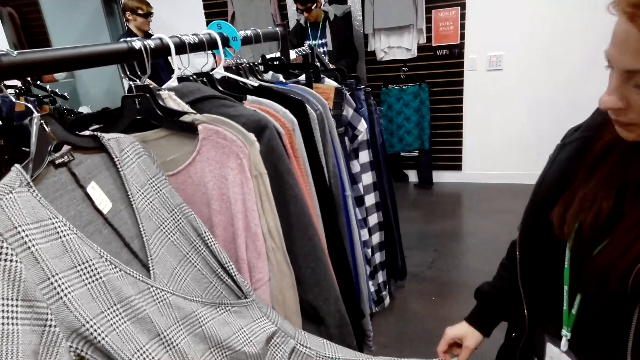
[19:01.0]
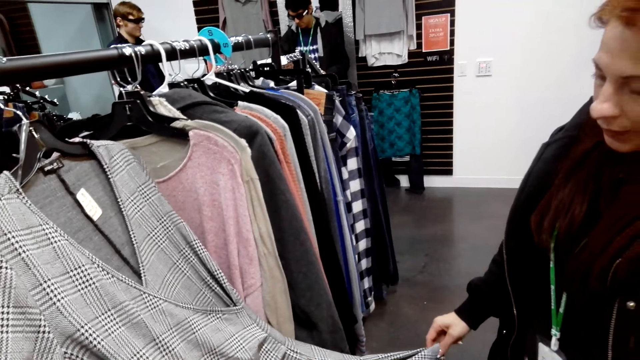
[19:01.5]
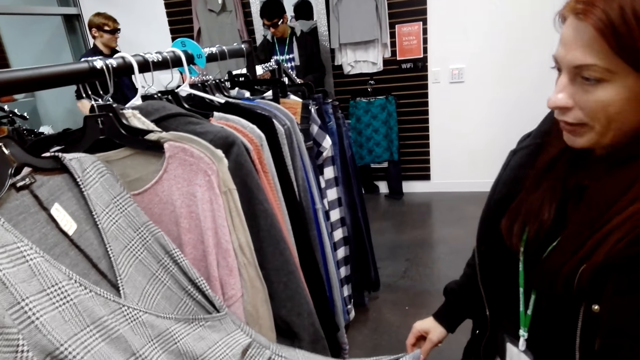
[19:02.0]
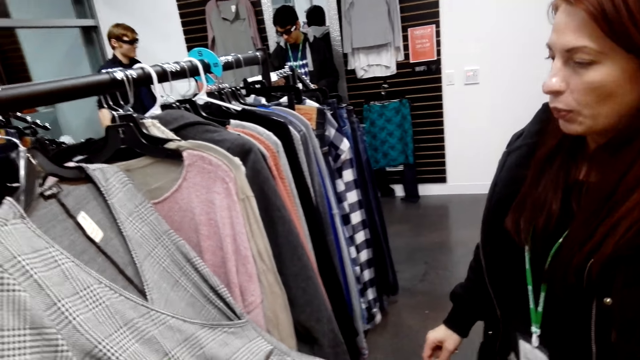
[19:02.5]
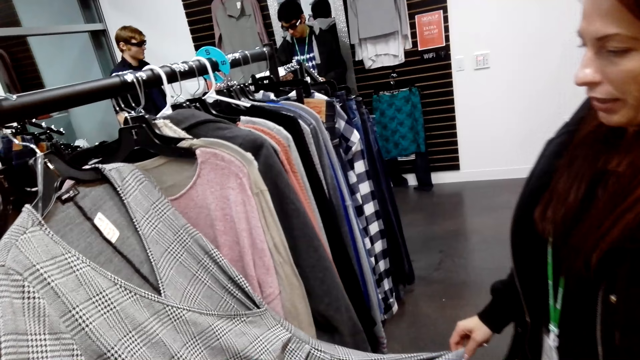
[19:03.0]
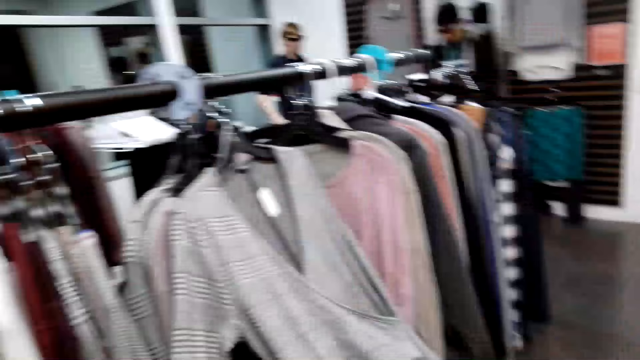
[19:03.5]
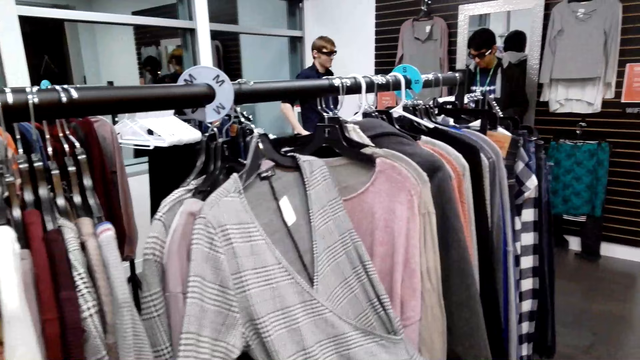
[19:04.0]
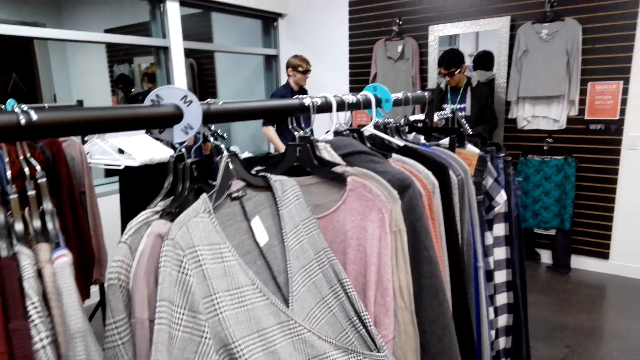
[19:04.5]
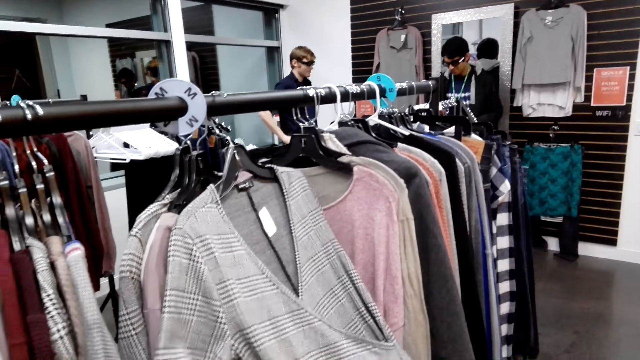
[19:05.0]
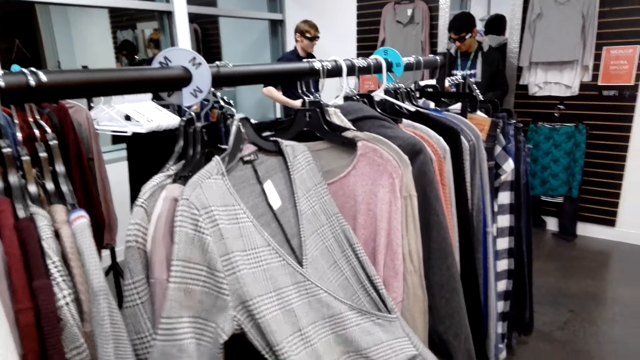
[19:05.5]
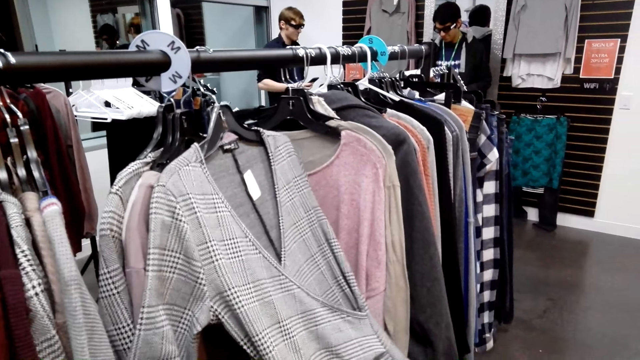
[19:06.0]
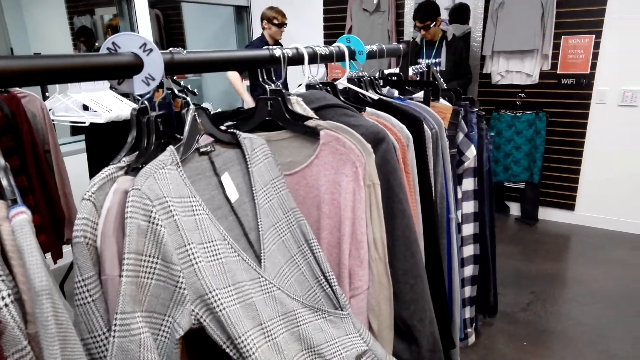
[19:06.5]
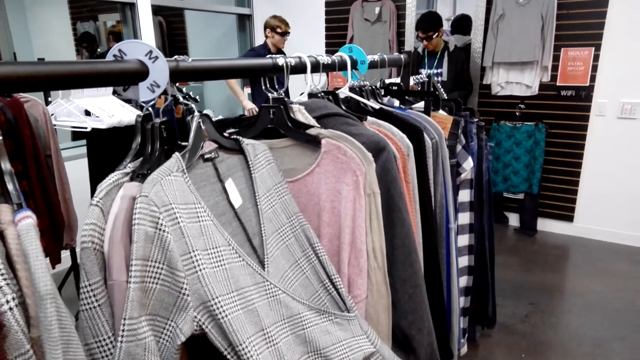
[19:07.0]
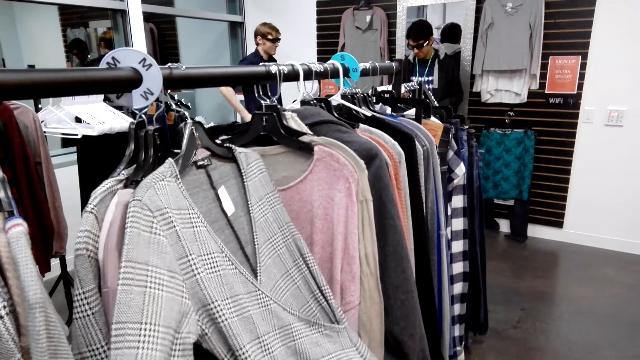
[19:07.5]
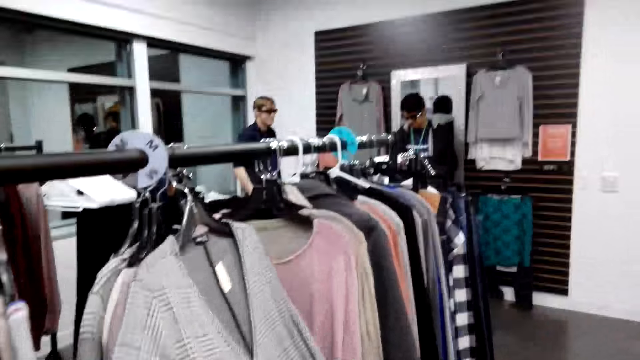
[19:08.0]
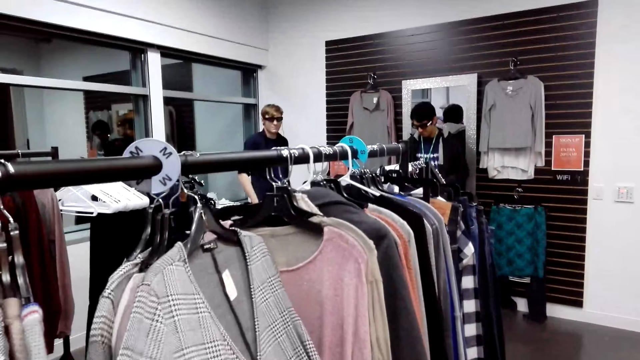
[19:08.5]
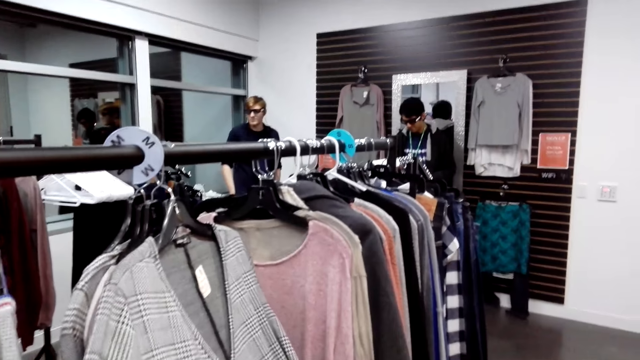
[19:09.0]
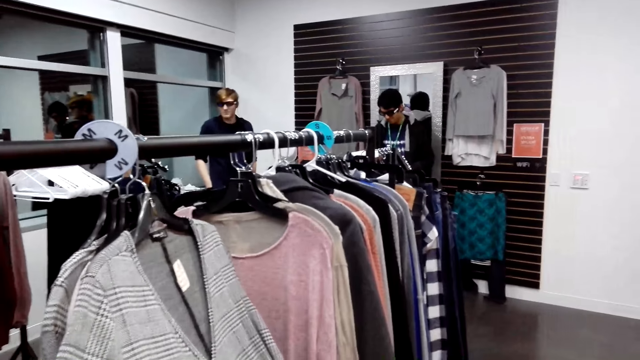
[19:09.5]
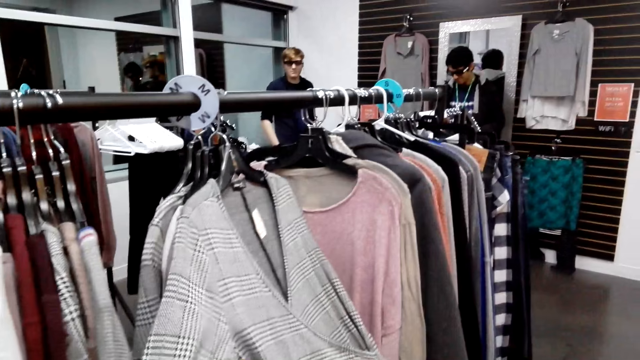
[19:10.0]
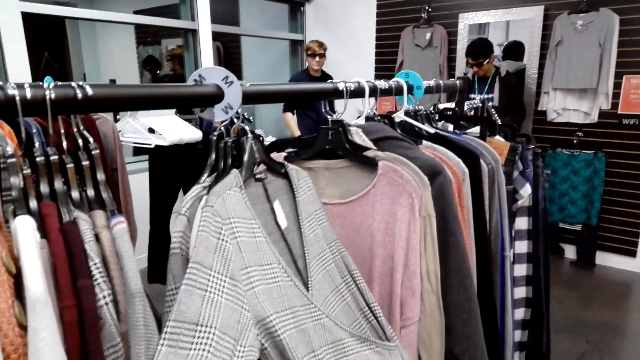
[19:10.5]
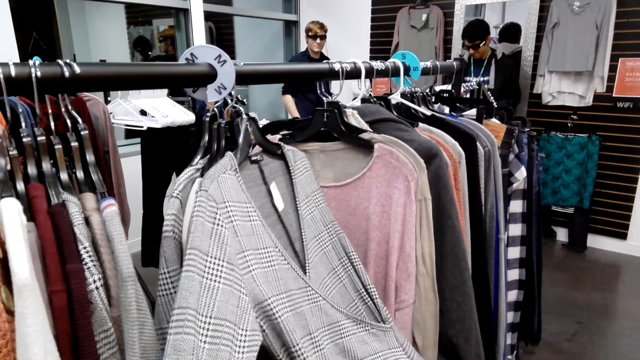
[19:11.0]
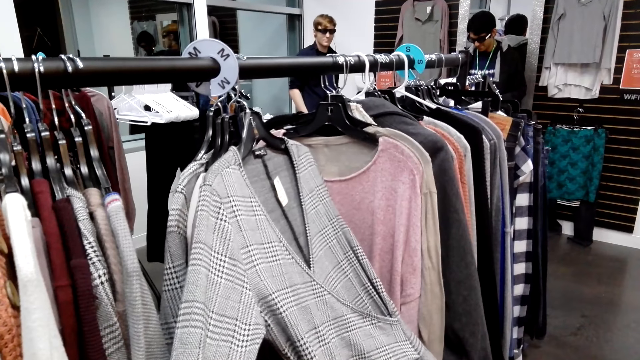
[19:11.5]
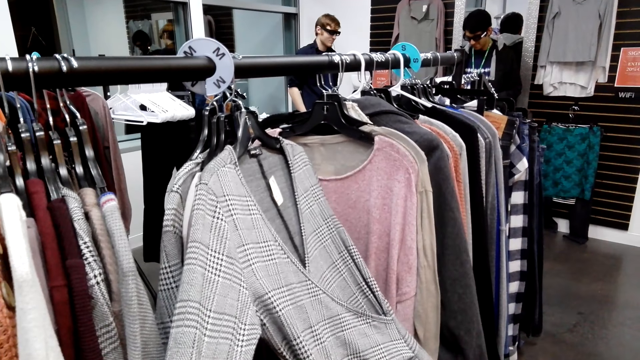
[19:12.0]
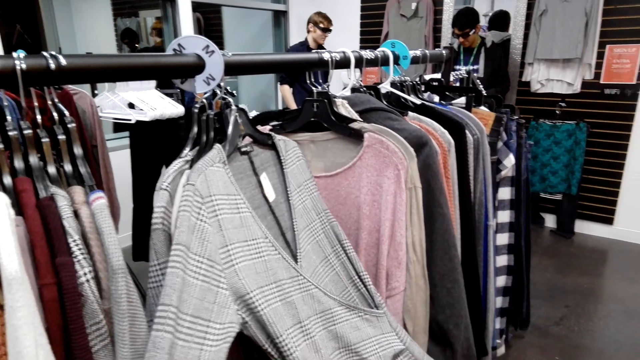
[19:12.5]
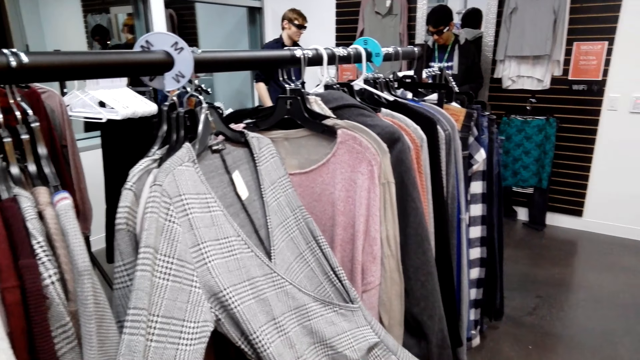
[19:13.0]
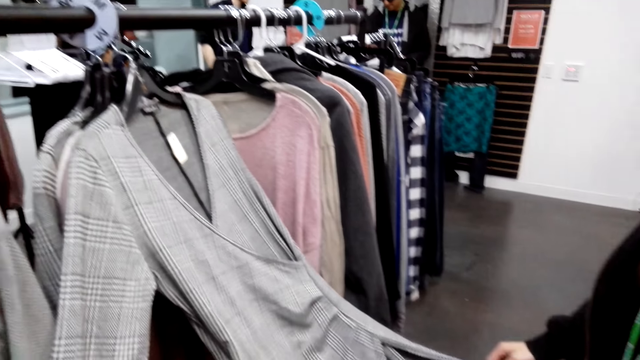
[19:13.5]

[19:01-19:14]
A lady looks at the cloth. A man moves the hand. The man looks around. Another man looks at something. The lady looks at the cloth.

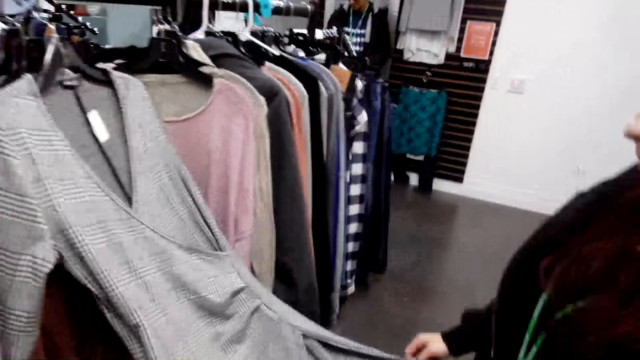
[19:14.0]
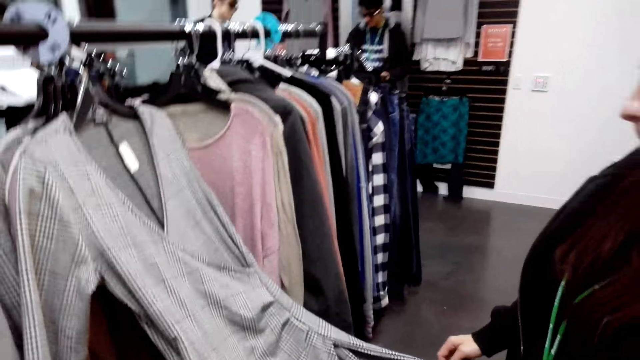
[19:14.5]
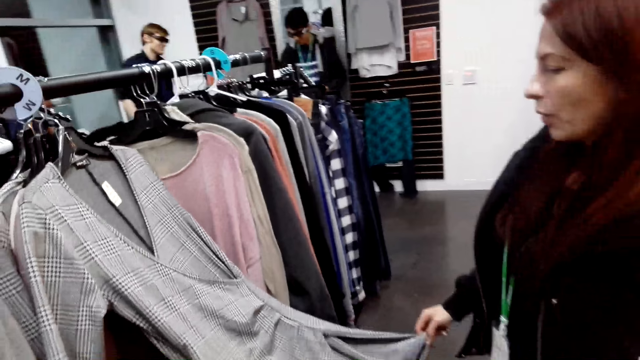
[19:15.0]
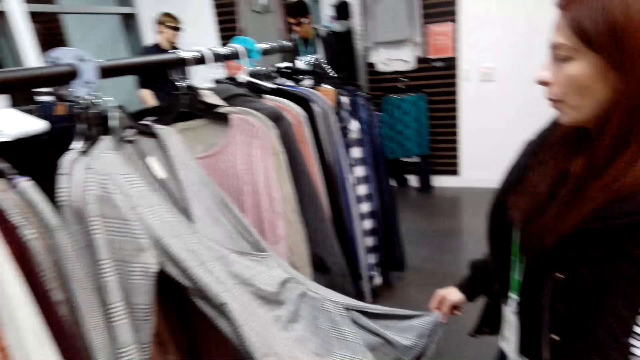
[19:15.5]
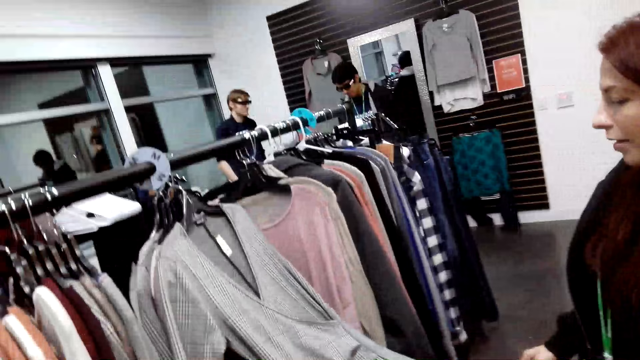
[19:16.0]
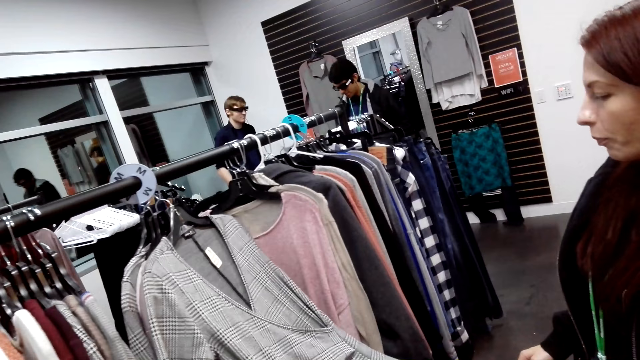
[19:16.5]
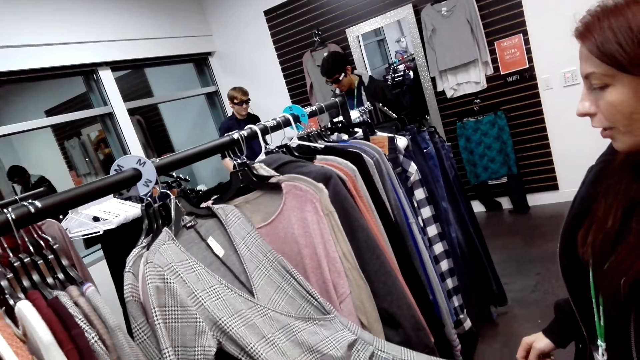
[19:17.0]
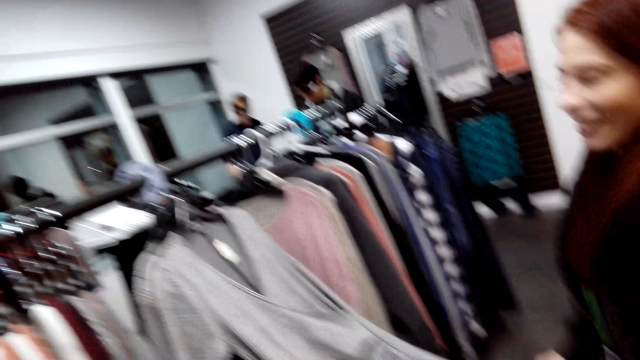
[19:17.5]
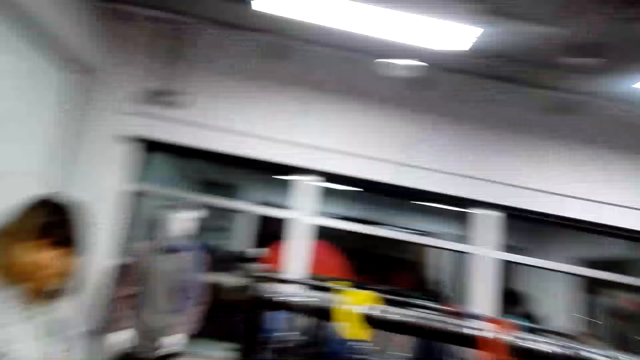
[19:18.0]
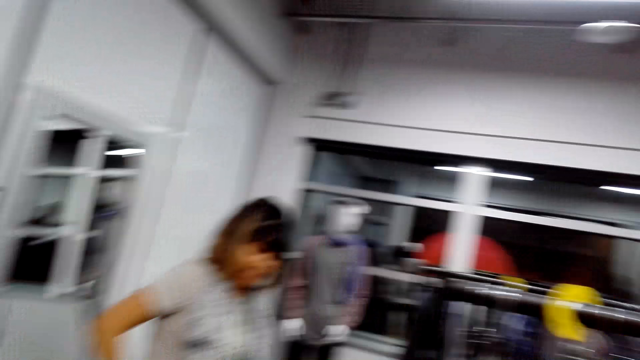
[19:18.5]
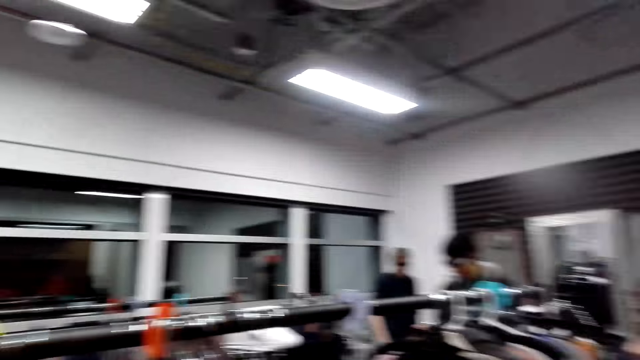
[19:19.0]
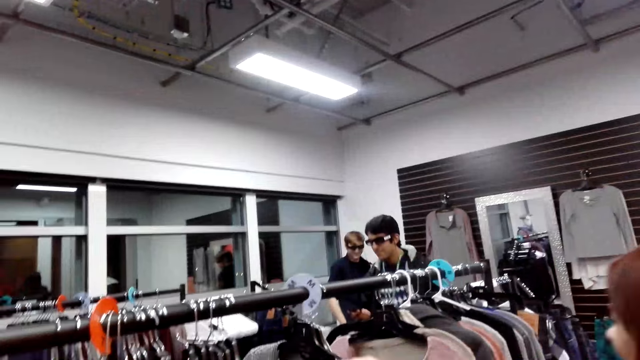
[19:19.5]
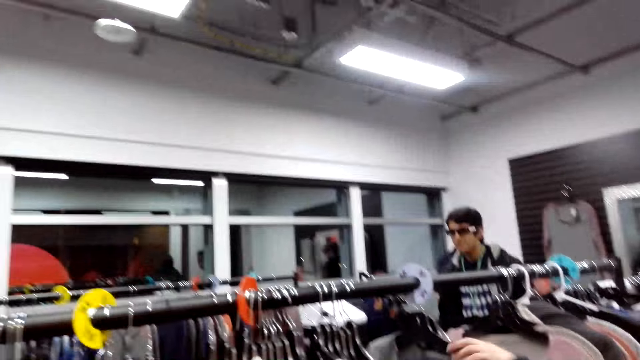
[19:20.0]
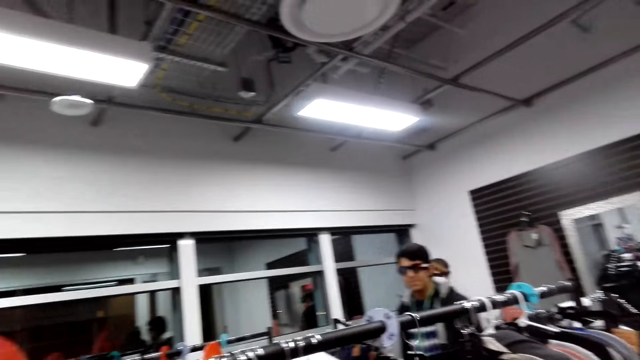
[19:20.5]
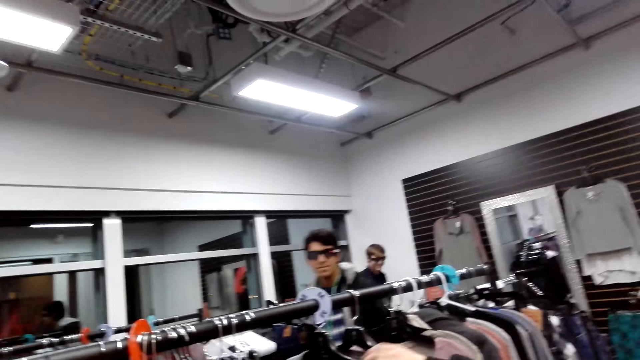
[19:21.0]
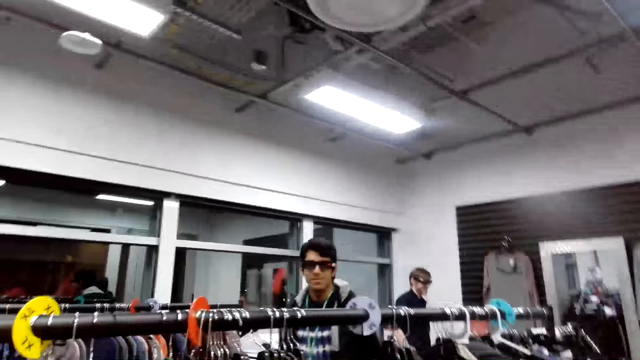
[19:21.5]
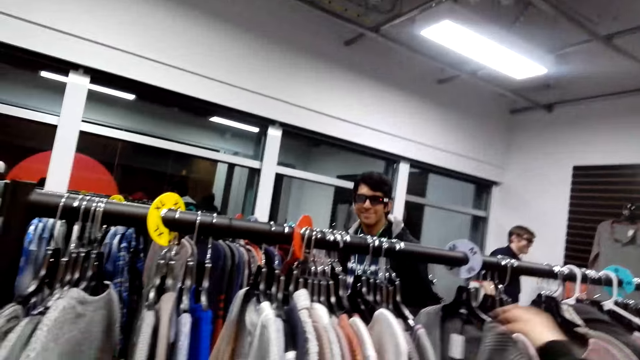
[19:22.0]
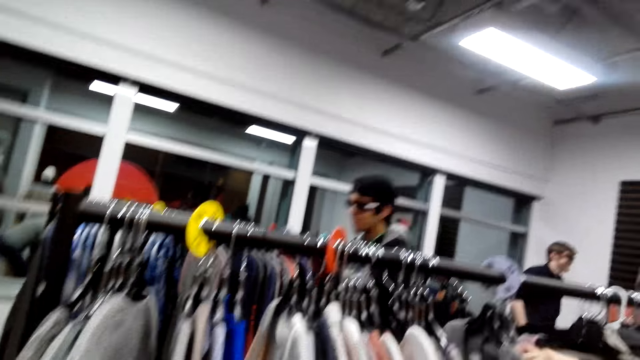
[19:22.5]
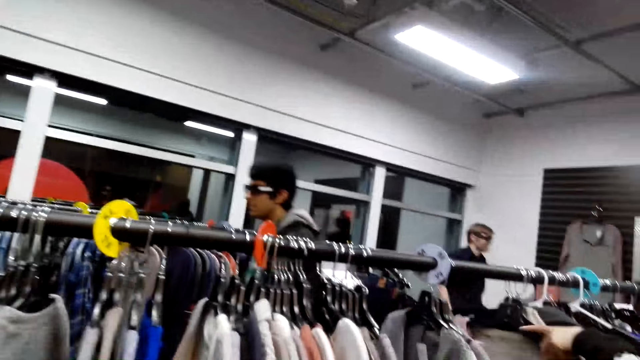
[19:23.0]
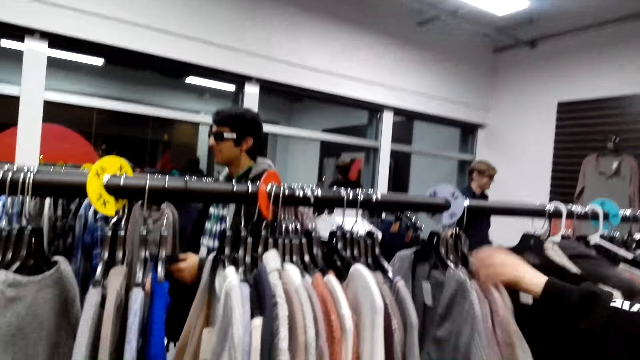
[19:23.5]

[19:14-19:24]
A man steps forward. A lady looks around. Another lady moves the clothes. The camera wearer pushes the hangers.
